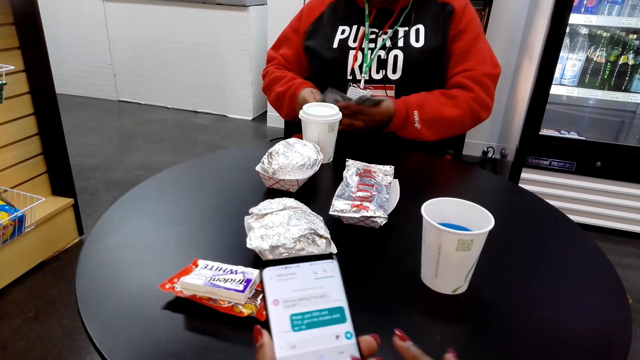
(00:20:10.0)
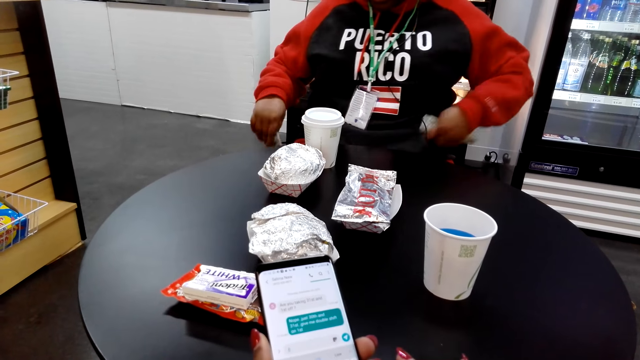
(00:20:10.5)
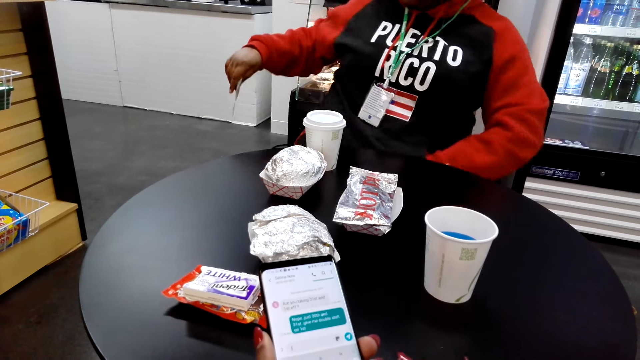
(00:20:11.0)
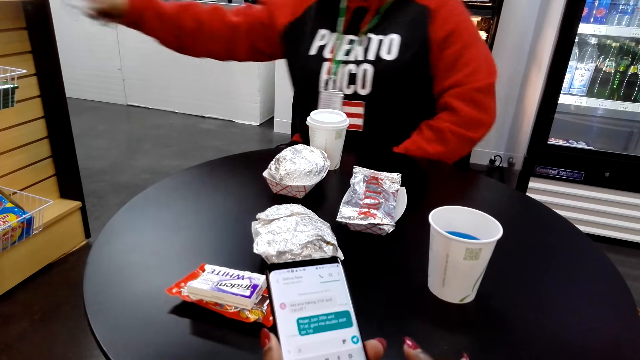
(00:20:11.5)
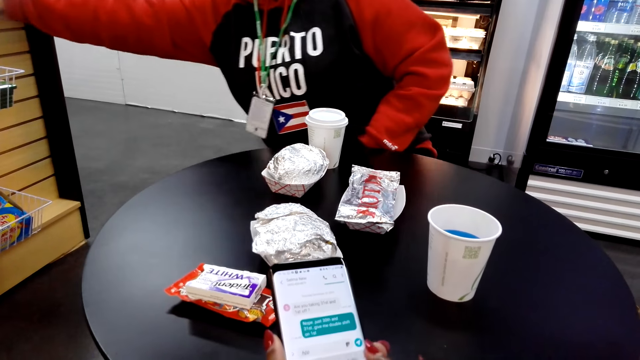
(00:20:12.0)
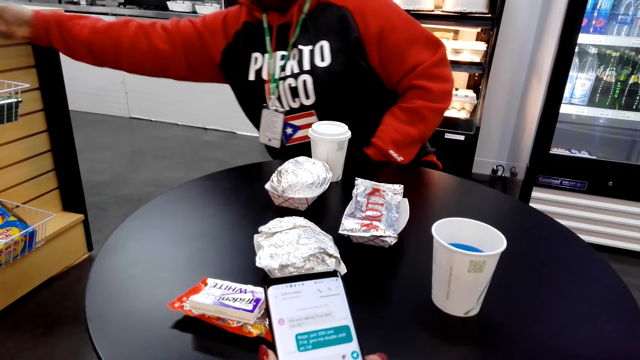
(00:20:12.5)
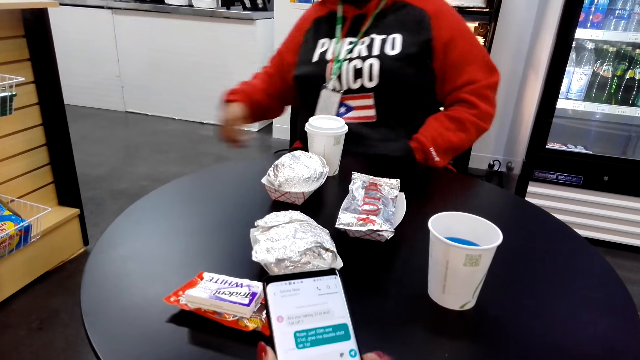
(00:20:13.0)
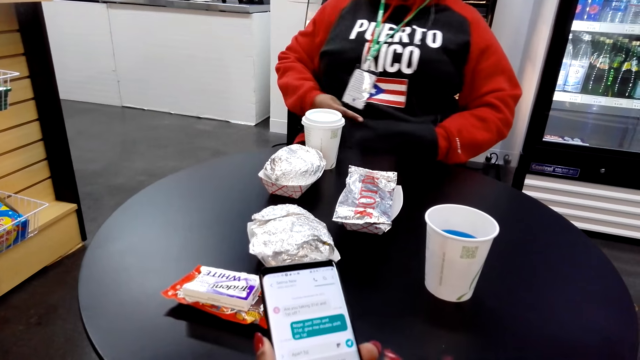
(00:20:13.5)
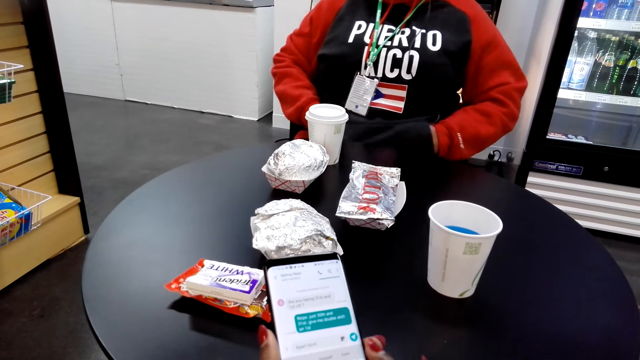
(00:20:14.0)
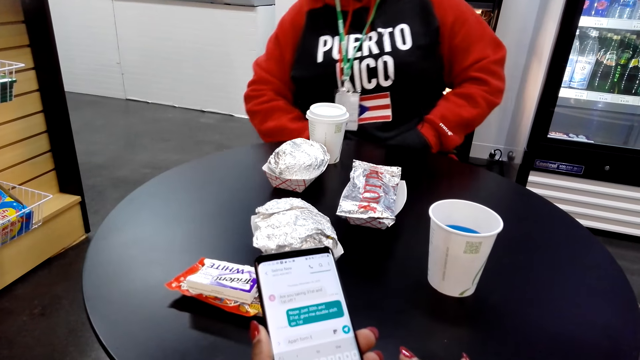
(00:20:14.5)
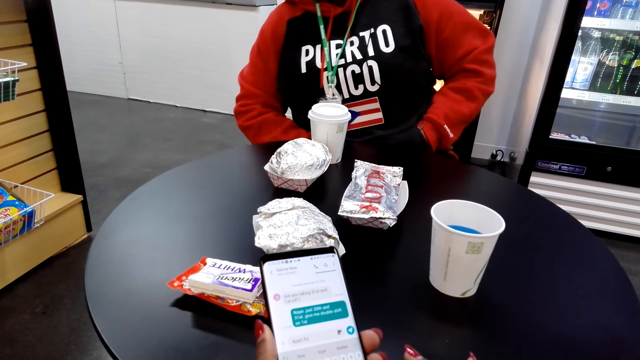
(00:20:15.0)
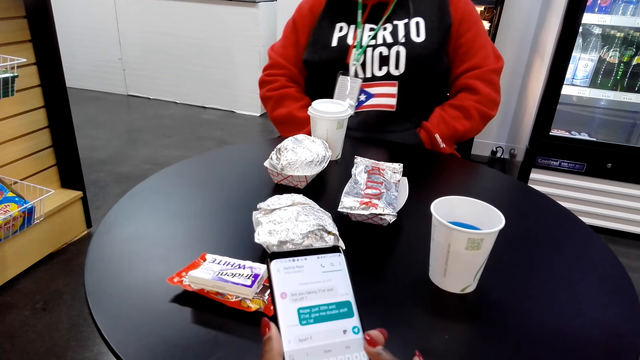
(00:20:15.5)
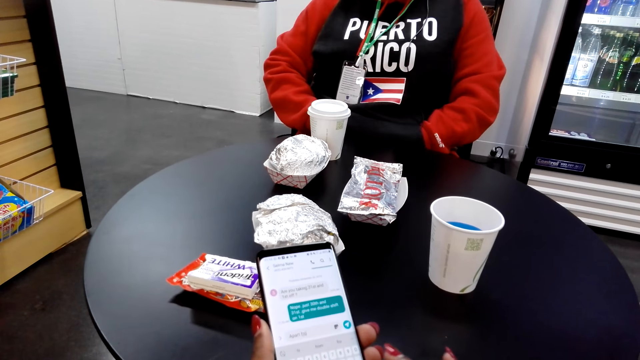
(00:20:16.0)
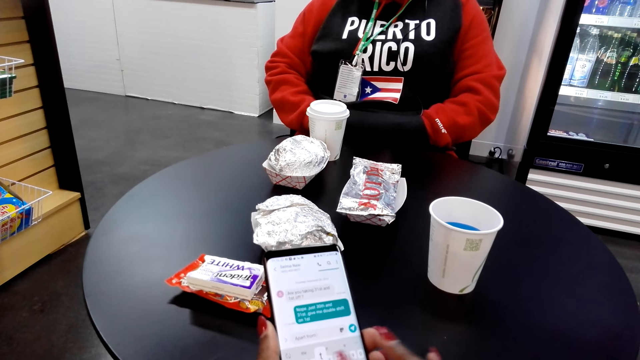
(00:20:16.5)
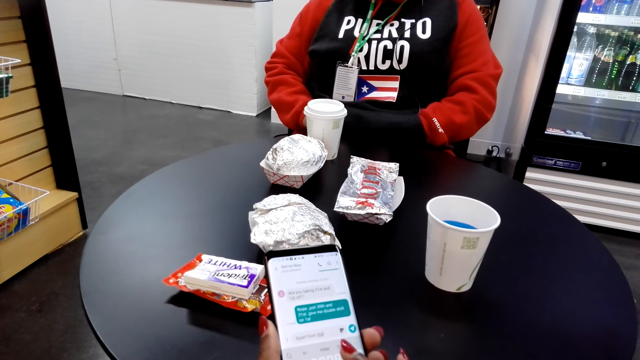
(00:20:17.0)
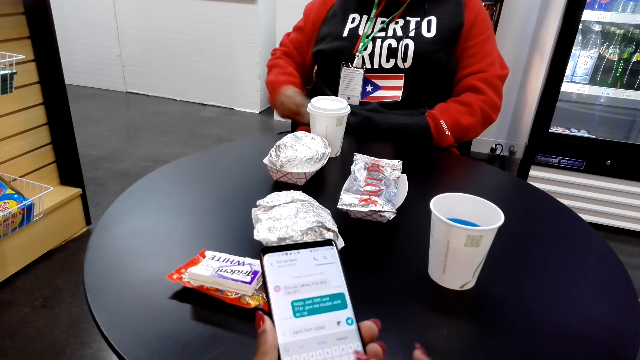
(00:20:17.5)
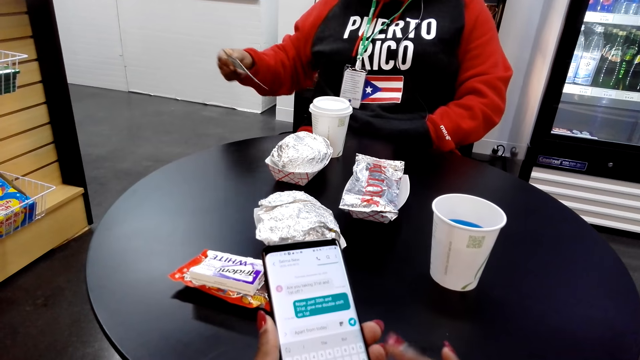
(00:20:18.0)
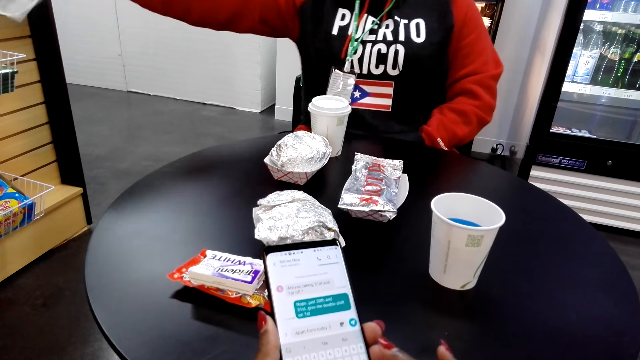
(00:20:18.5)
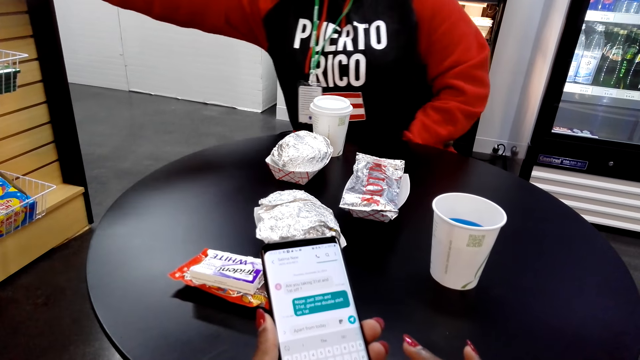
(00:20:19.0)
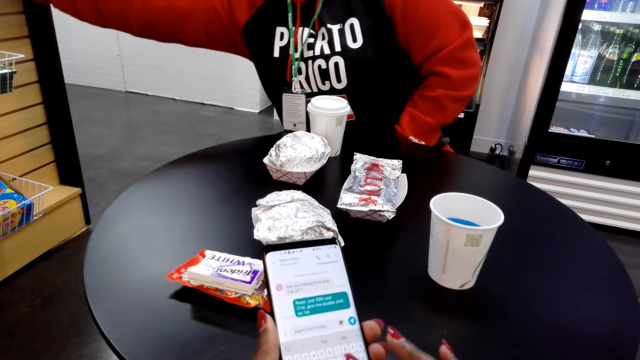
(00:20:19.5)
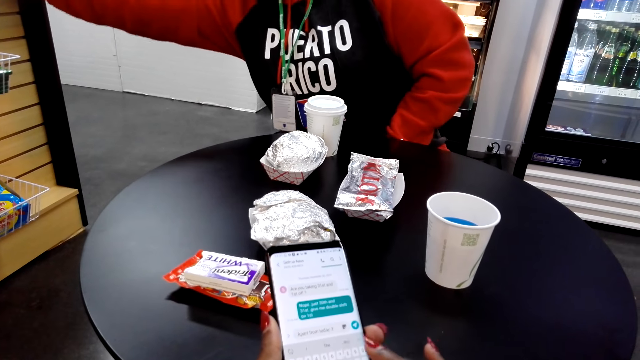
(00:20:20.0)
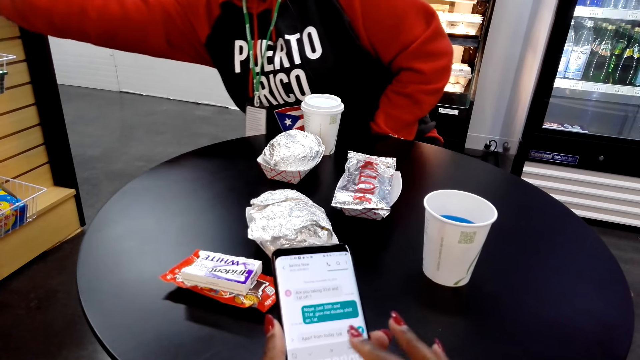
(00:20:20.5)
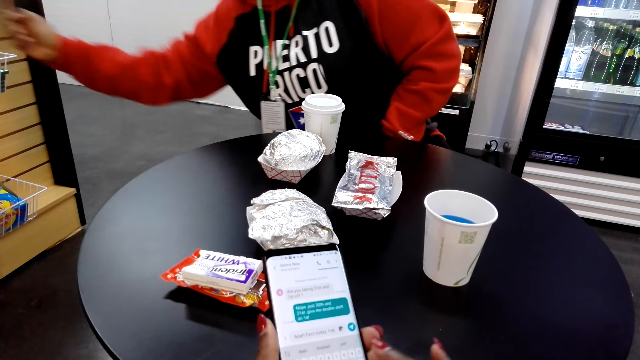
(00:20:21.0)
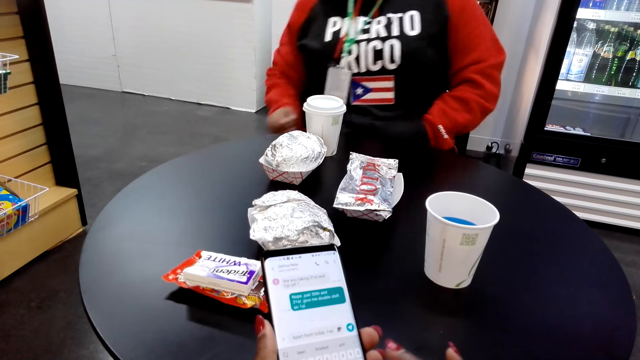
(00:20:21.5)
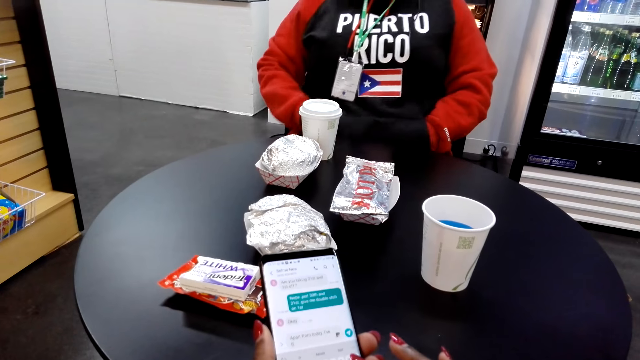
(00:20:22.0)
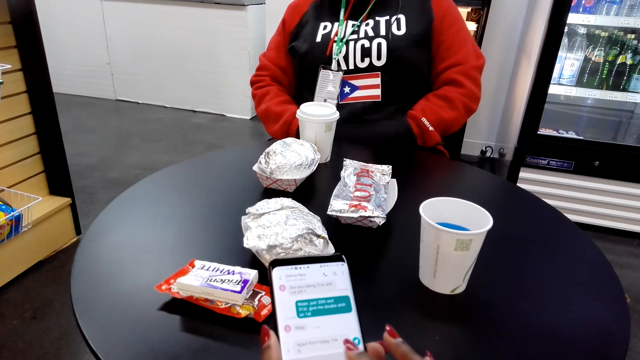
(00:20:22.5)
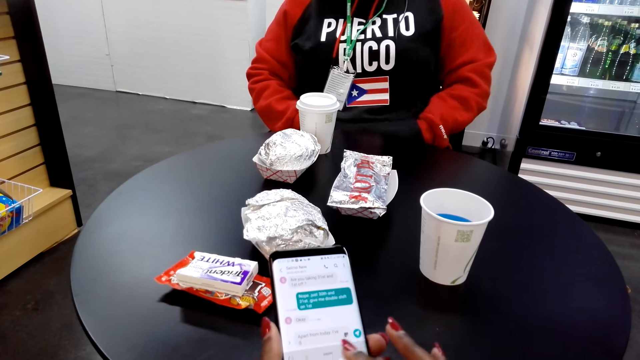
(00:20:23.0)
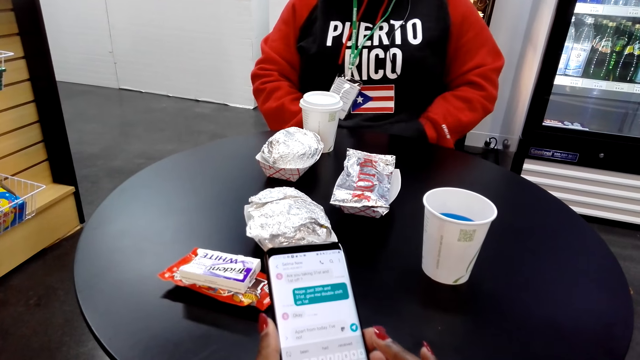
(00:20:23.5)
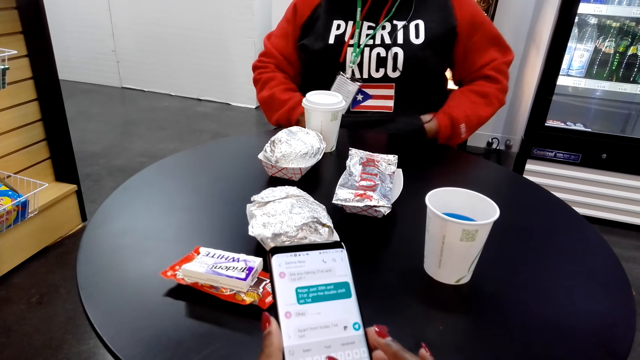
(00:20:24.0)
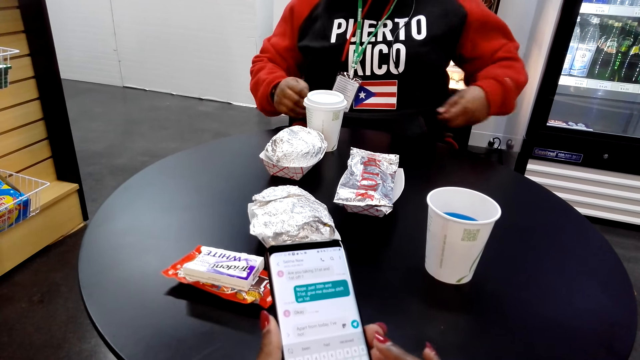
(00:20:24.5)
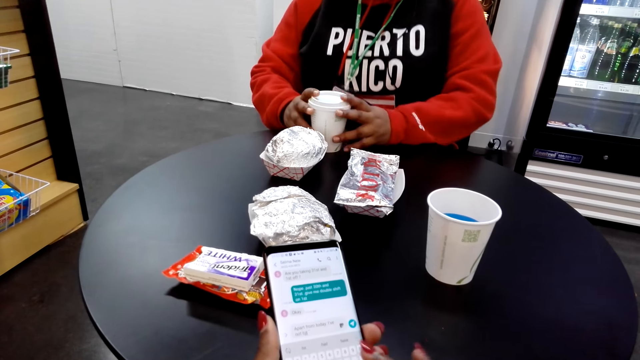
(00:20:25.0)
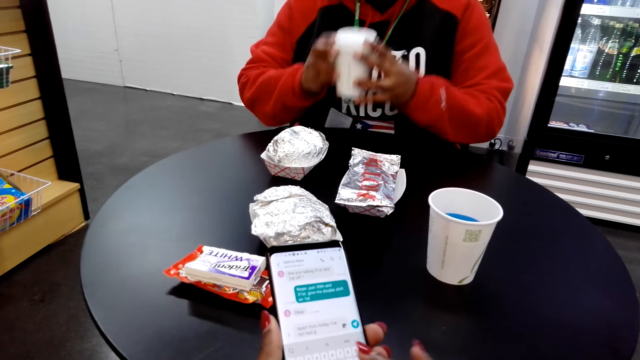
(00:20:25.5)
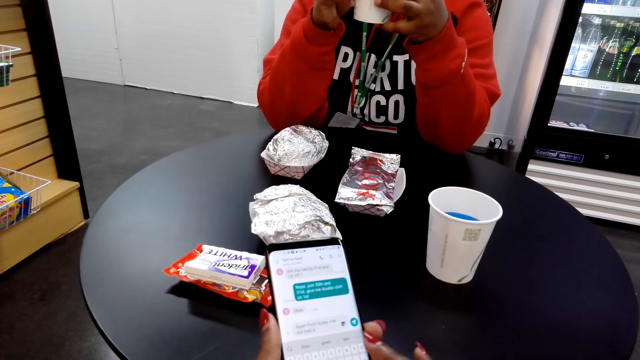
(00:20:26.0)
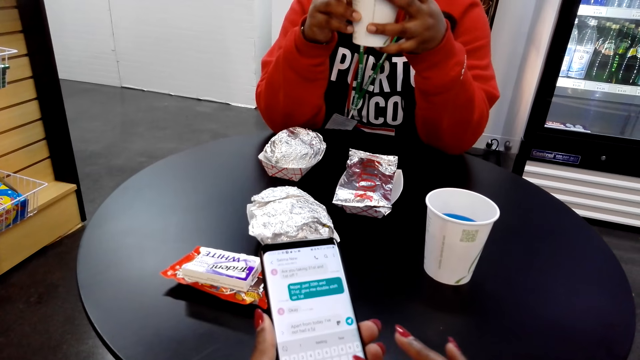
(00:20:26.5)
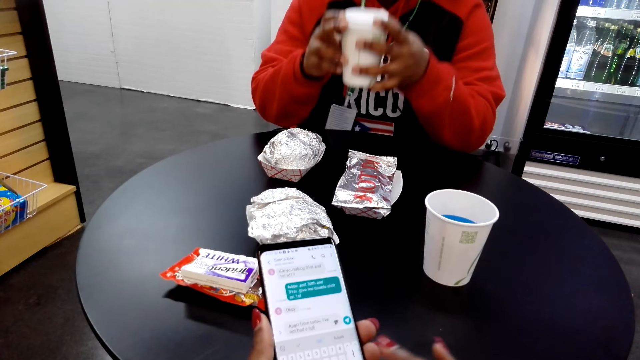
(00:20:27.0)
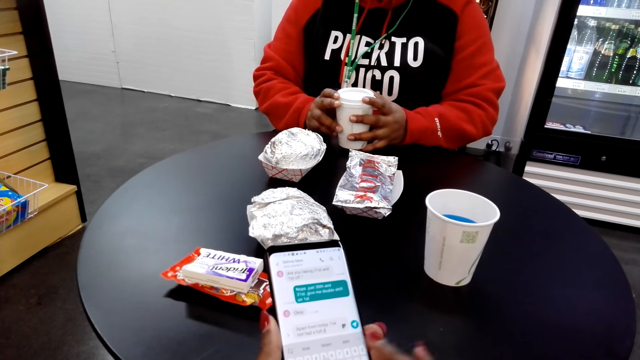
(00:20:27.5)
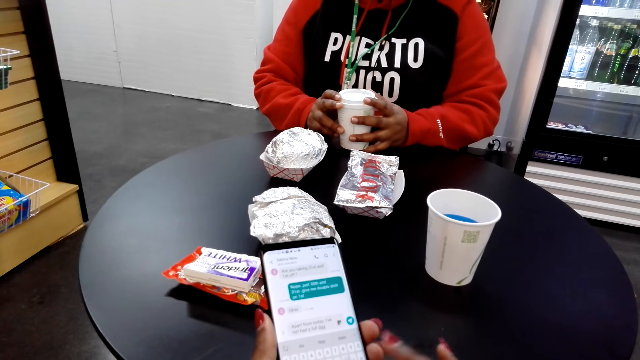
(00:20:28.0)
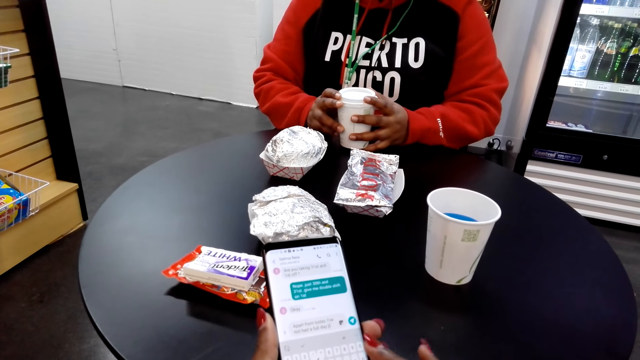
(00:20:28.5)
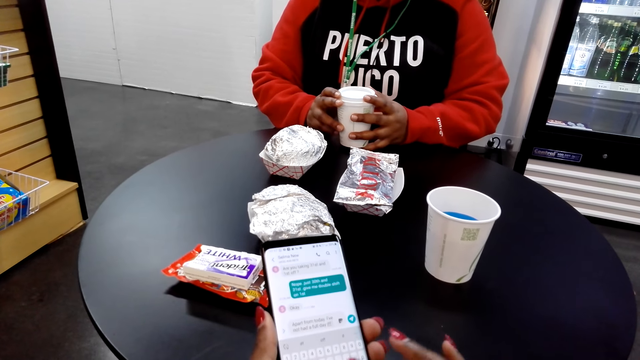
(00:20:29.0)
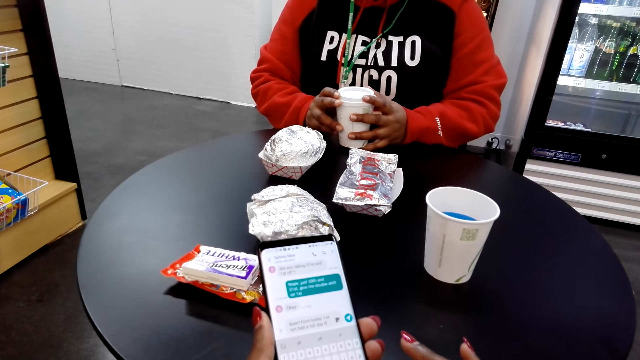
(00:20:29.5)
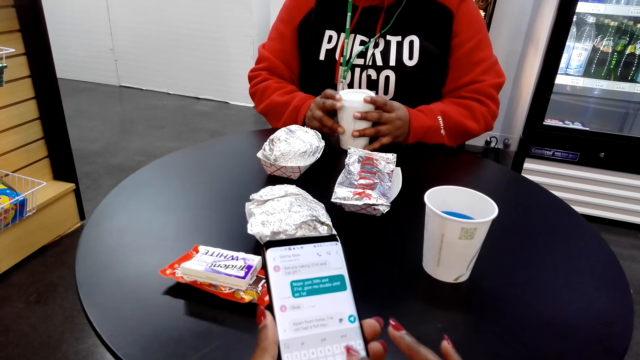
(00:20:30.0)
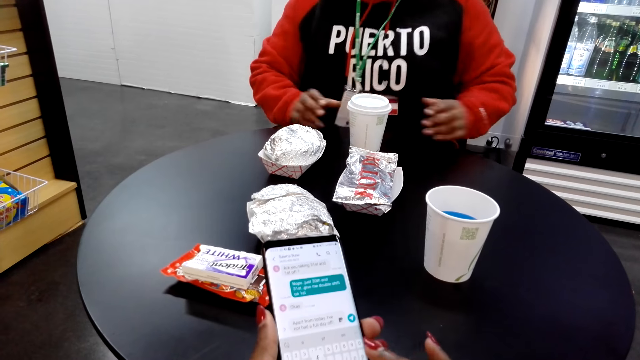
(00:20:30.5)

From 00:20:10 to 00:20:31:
The camera wearer dials the phone. A person gives a cashier money. The camera wearer dials the phone.
